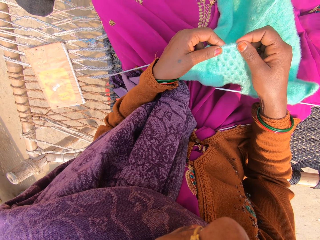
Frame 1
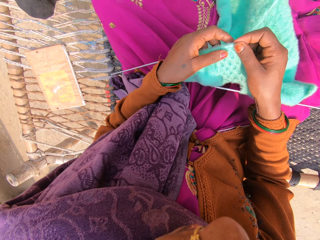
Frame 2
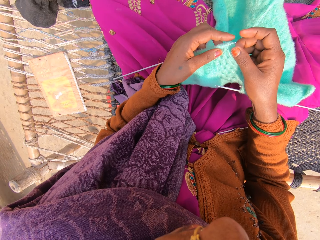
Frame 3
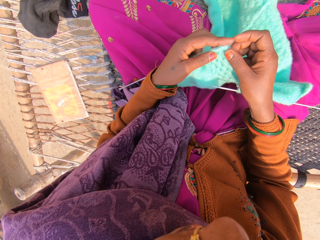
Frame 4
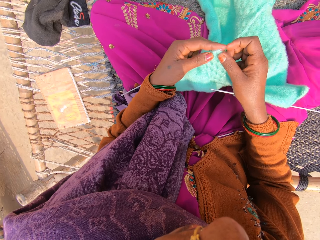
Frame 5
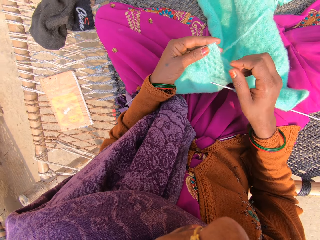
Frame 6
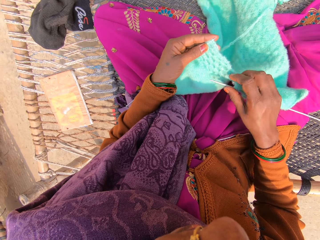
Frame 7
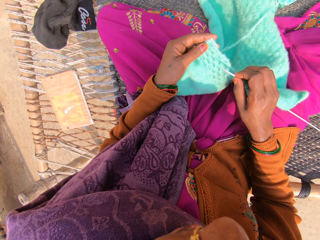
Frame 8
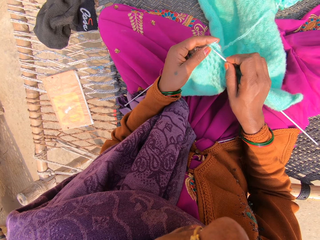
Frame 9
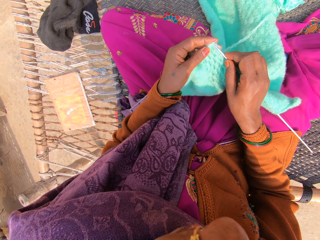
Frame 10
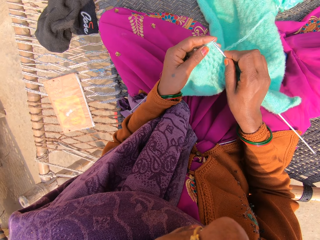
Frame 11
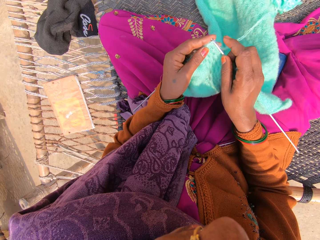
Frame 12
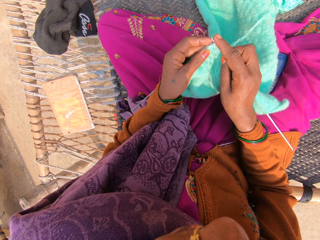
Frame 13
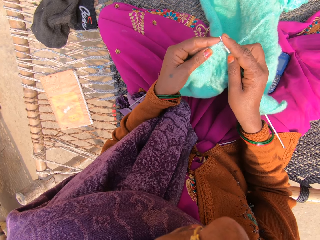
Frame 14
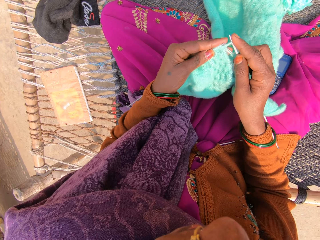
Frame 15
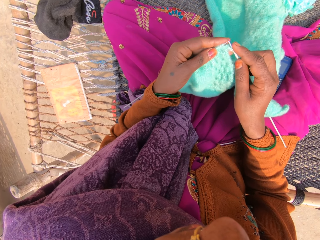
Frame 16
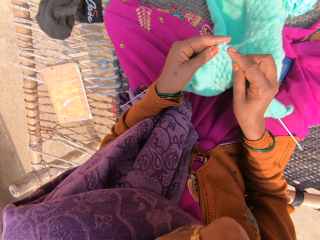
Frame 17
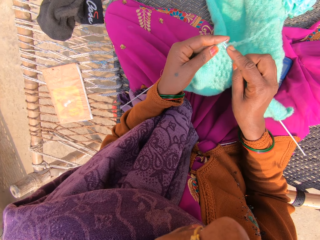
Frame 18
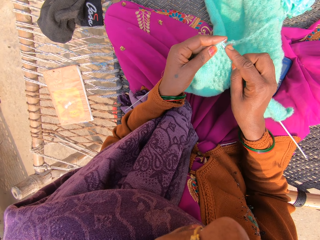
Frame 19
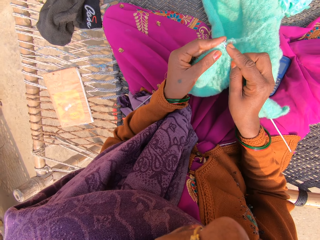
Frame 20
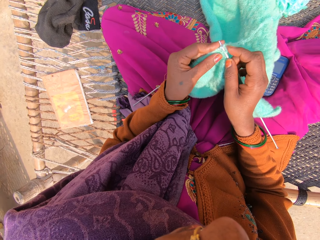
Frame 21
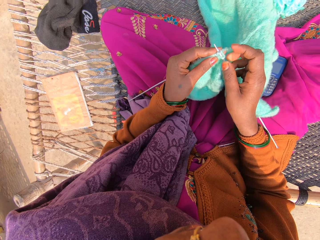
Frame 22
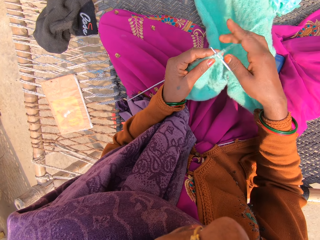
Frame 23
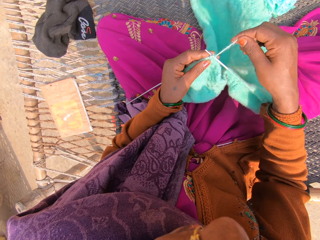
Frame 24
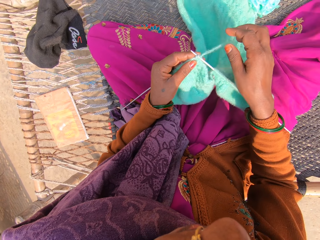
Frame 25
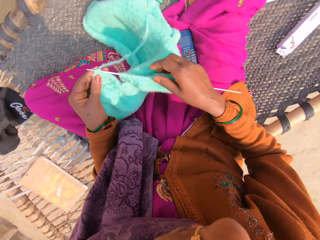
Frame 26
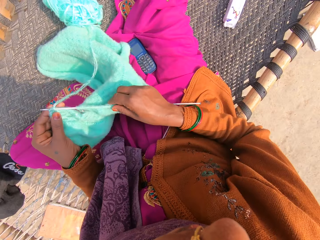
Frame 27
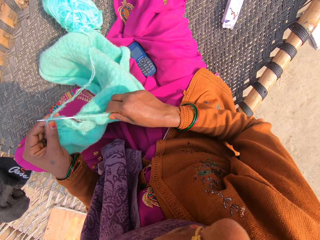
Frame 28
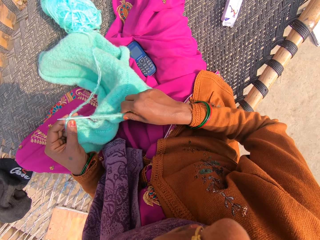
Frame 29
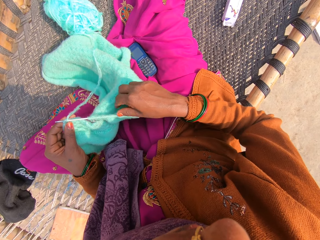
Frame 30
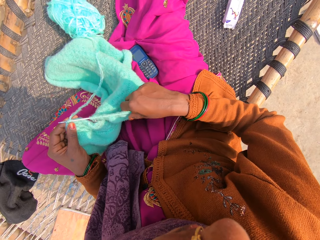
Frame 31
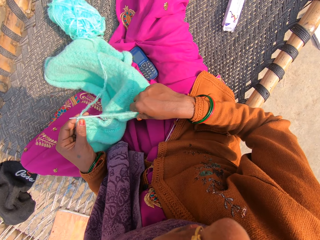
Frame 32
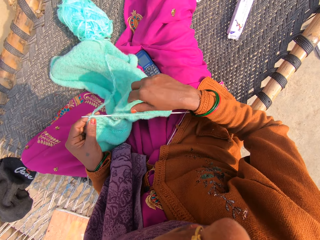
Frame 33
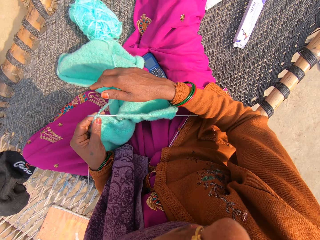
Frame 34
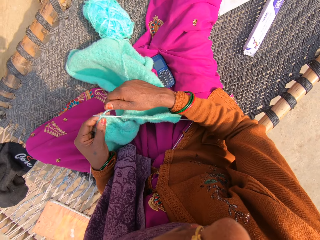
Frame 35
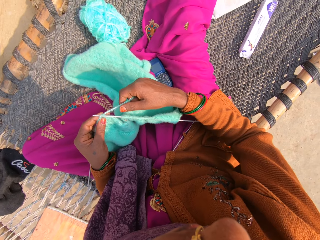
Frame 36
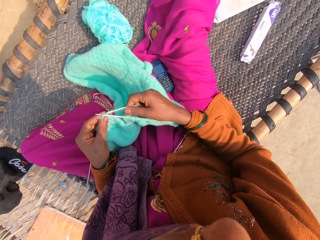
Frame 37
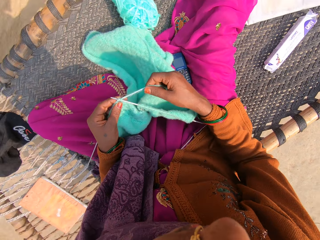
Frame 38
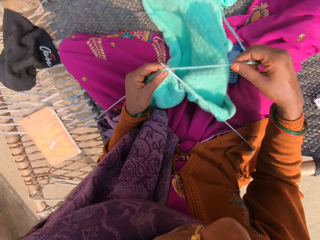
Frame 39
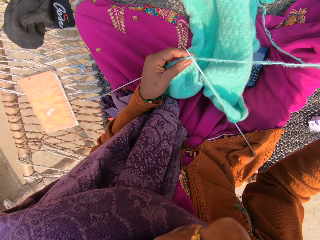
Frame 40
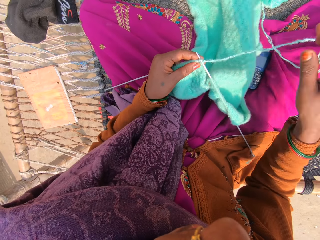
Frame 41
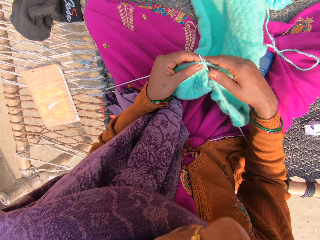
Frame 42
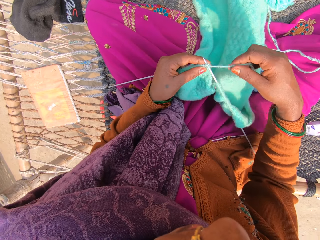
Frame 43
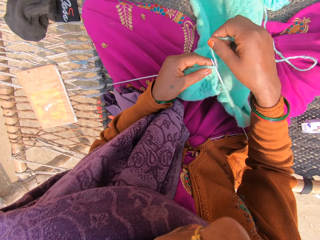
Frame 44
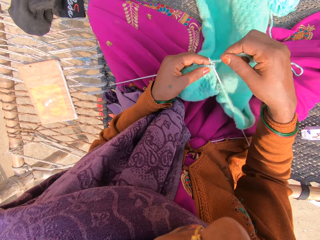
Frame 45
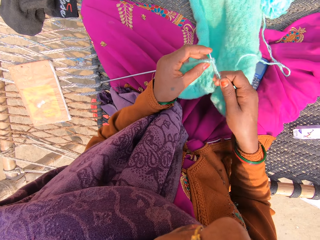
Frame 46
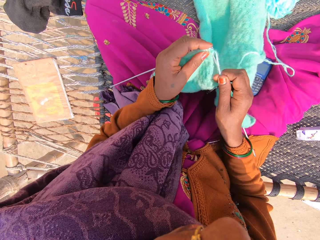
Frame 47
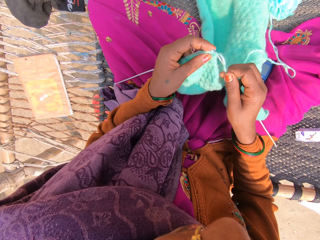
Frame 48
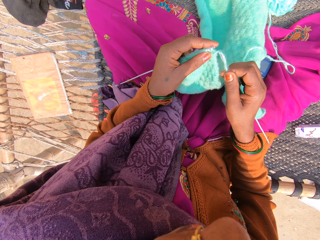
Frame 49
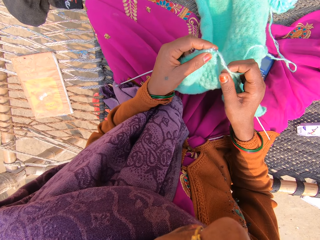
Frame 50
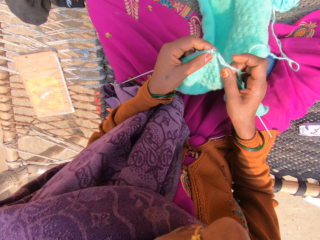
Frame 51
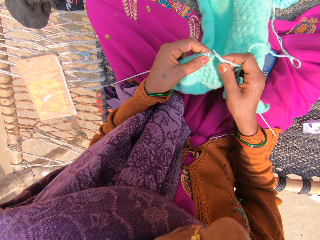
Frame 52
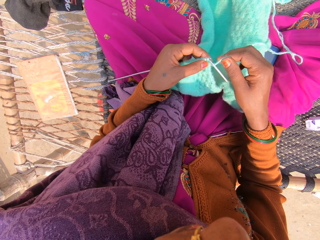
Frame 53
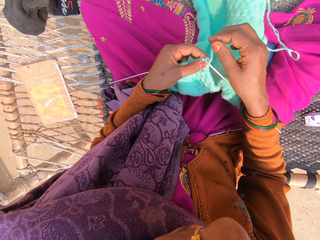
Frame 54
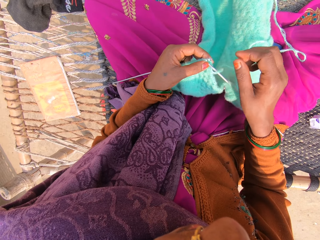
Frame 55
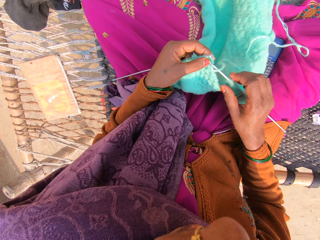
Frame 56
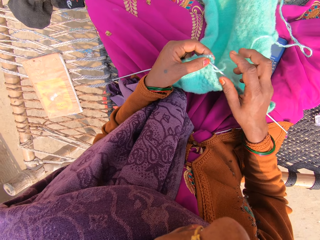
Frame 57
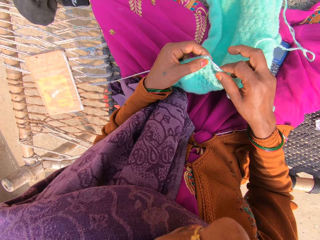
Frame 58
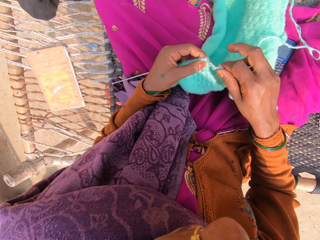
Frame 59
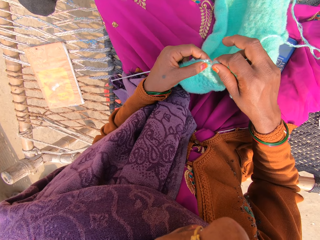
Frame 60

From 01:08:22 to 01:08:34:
The camera wearer knits a shawl or garment with a yarn and knitting needles. They adjust the garment. They adjust the thread.

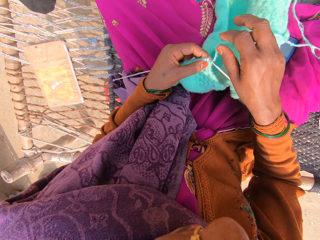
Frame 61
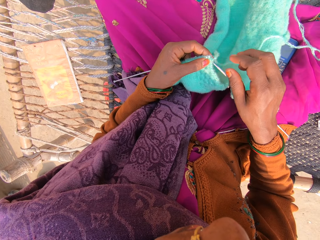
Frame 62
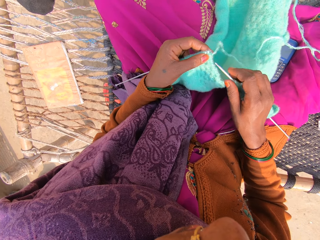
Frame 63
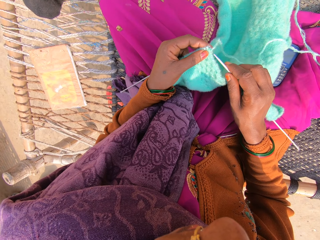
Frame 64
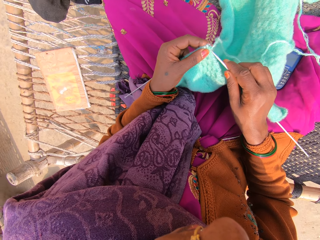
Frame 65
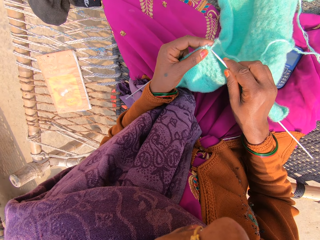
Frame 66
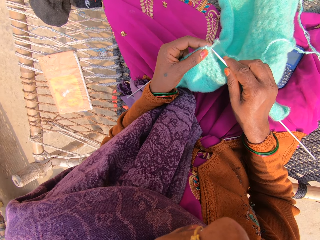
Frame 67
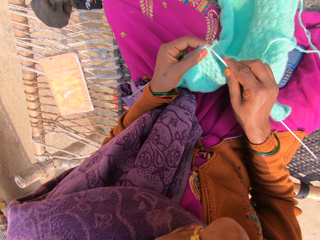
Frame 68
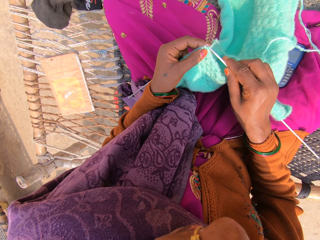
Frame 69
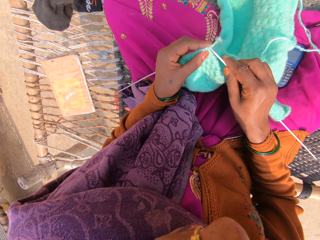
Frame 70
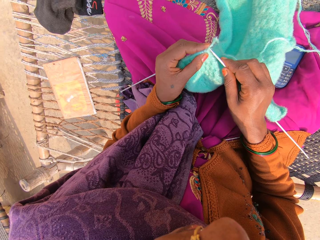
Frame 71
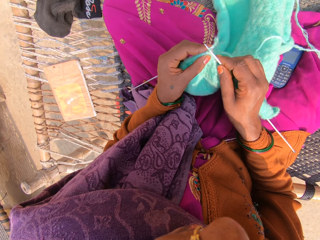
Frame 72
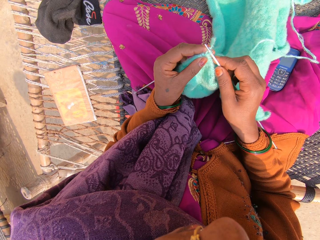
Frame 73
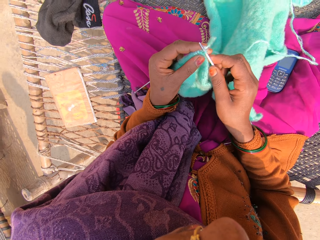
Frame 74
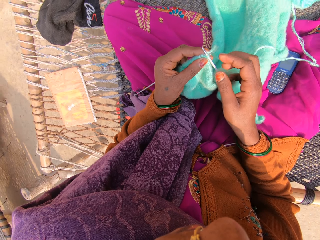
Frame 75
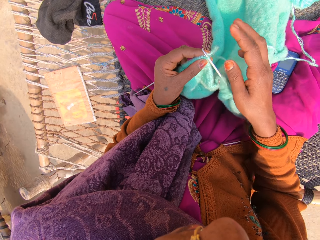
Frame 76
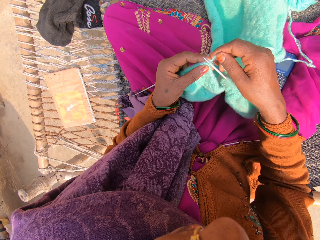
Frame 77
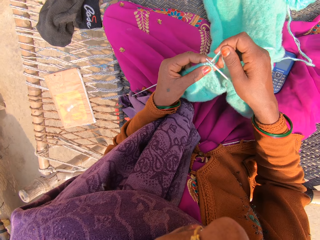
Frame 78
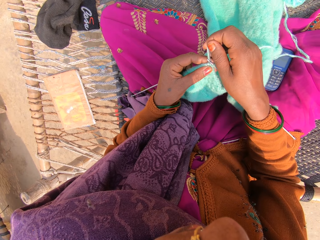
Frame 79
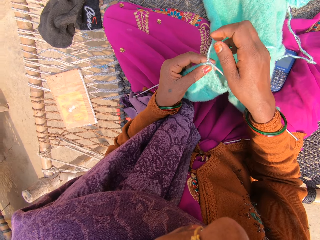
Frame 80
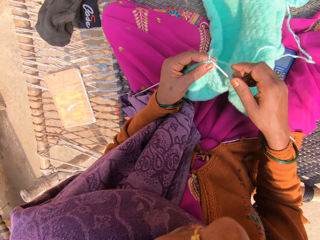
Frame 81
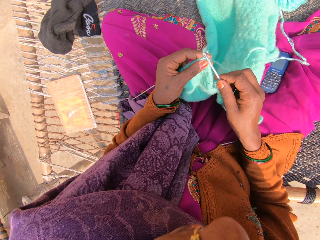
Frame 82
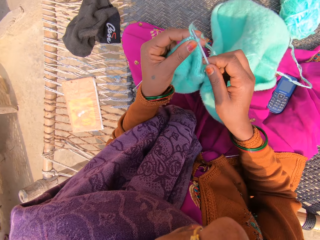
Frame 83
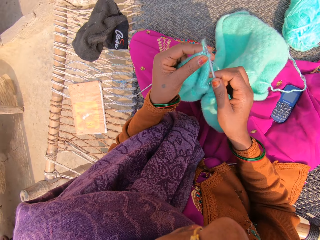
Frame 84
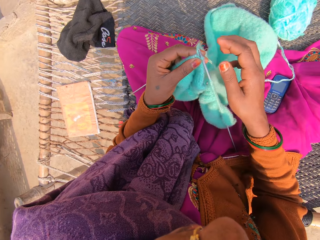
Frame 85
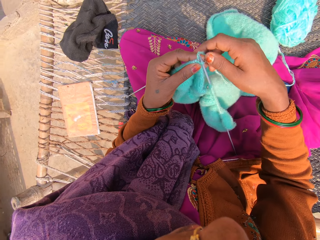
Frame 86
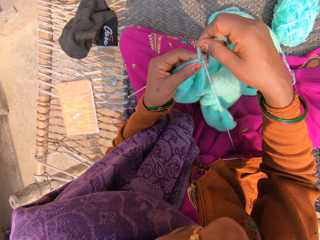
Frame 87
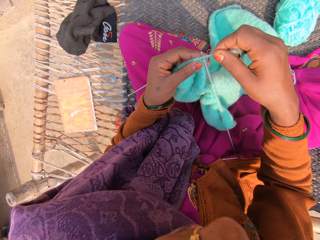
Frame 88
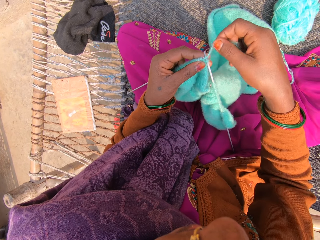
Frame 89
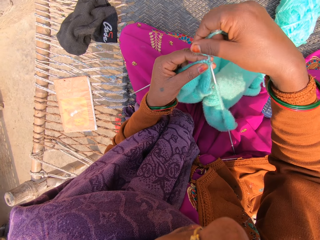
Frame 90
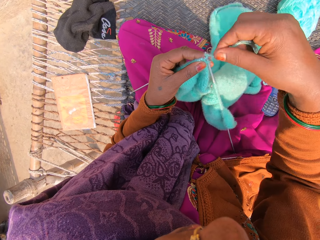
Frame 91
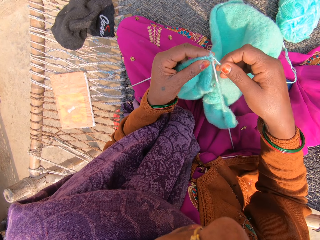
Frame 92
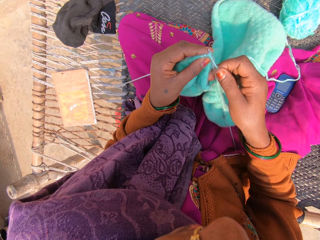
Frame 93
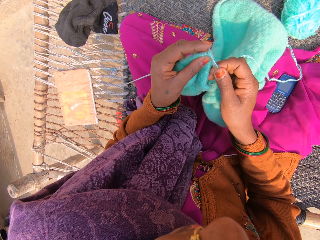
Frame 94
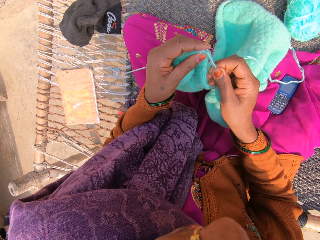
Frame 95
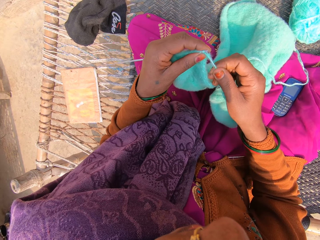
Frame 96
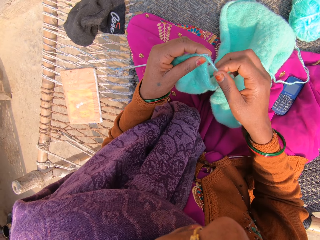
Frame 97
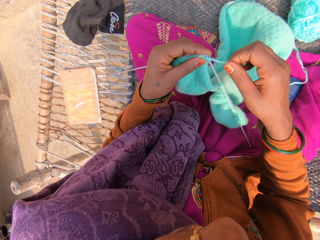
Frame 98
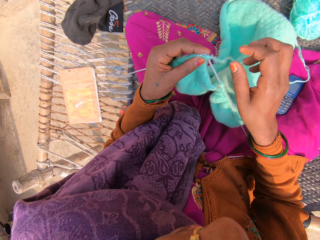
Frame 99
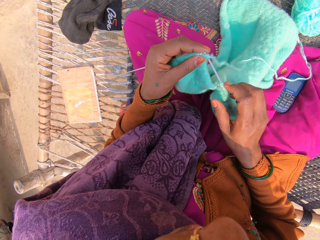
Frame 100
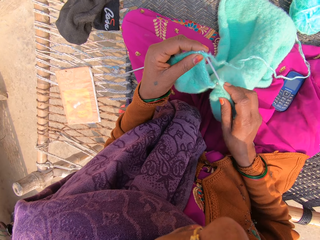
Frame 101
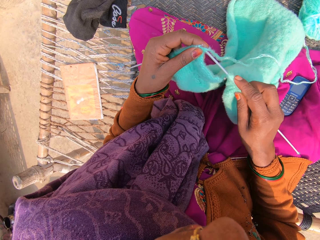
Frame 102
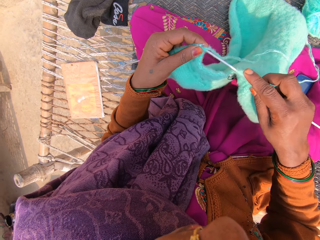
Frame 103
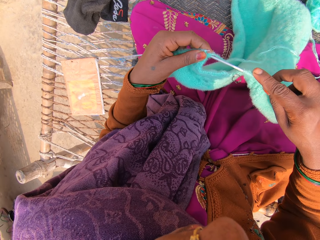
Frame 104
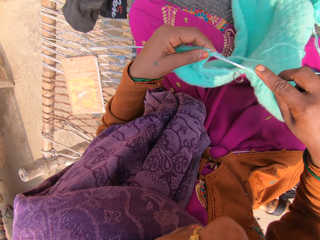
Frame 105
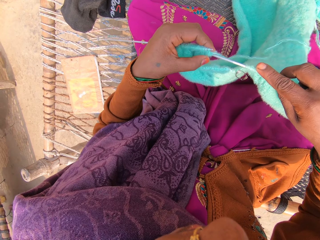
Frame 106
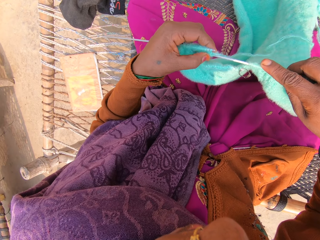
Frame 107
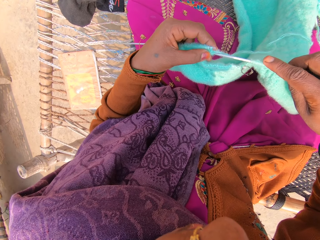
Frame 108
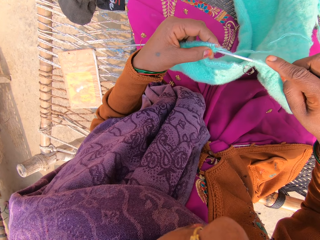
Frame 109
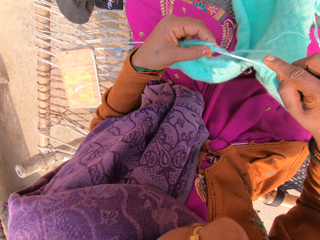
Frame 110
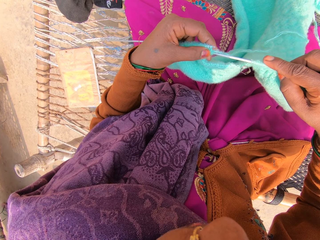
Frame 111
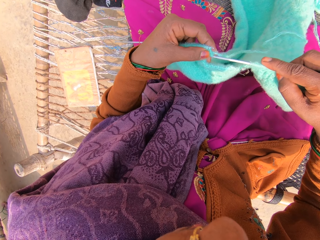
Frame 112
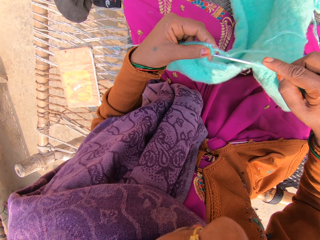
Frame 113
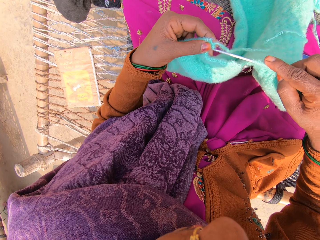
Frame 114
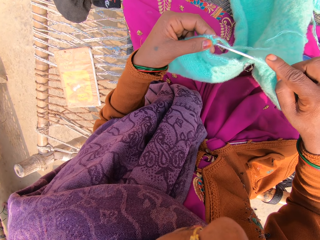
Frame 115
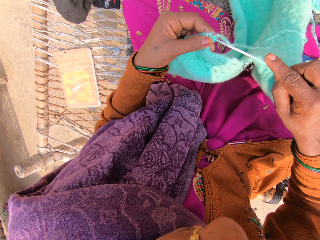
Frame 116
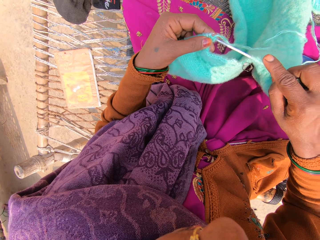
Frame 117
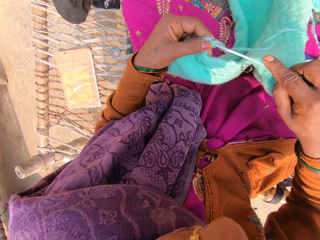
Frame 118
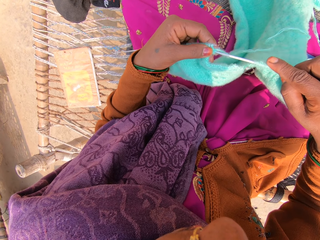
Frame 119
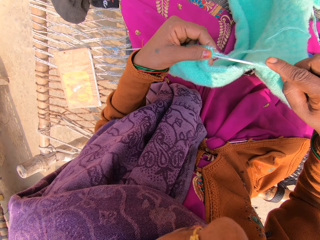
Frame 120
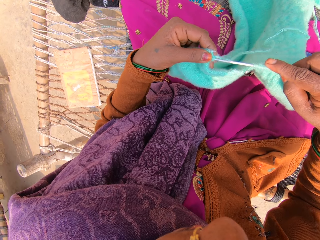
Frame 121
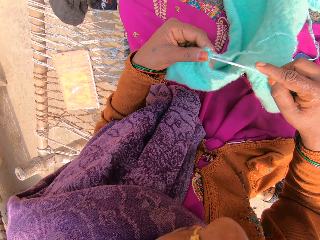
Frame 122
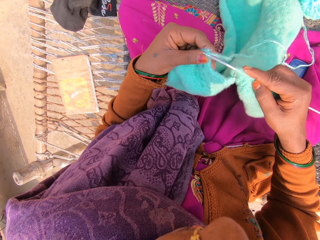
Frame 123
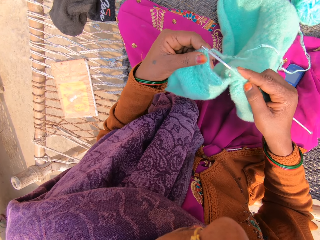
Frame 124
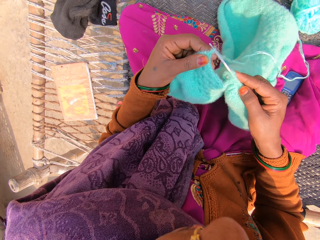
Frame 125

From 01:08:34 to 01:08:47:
The camera wearer knits the garment. They adjust the thread. They adjust the garment. They adjust the thread. They knit the garment.
